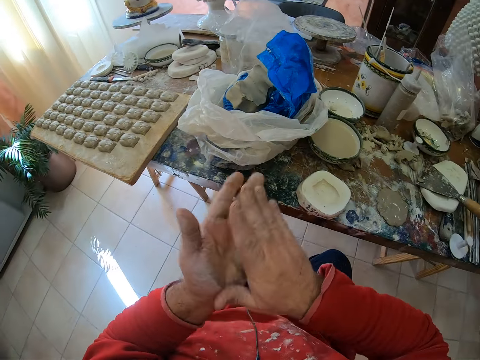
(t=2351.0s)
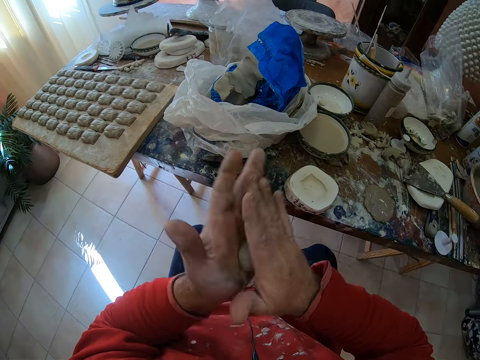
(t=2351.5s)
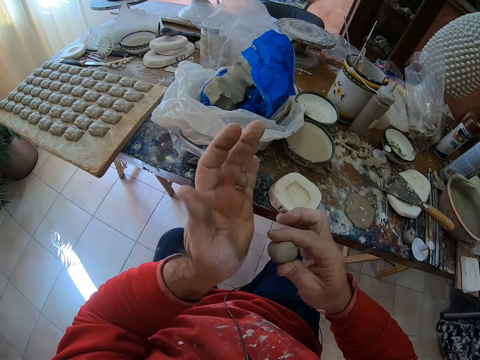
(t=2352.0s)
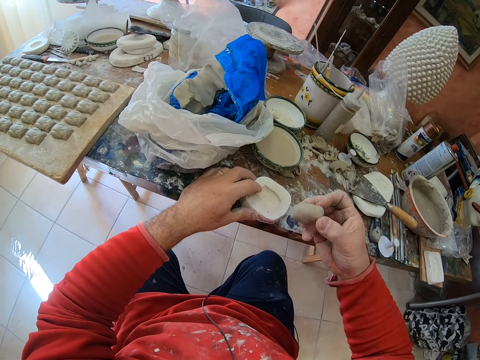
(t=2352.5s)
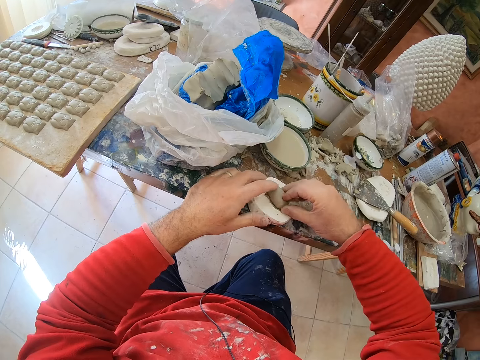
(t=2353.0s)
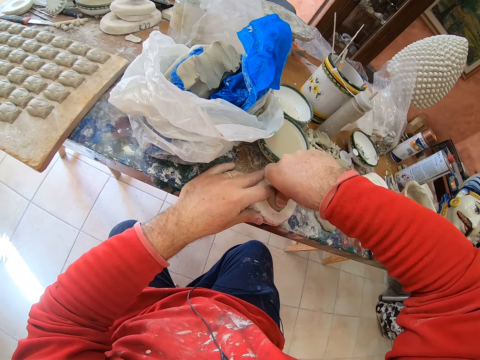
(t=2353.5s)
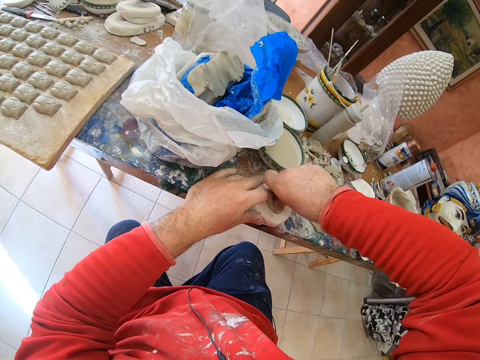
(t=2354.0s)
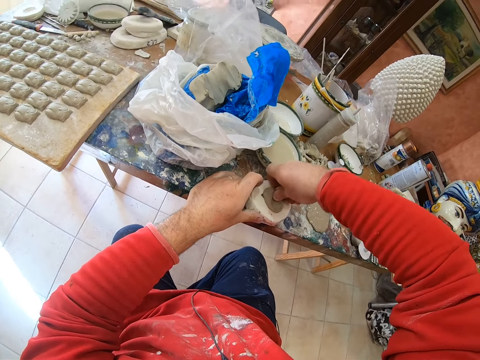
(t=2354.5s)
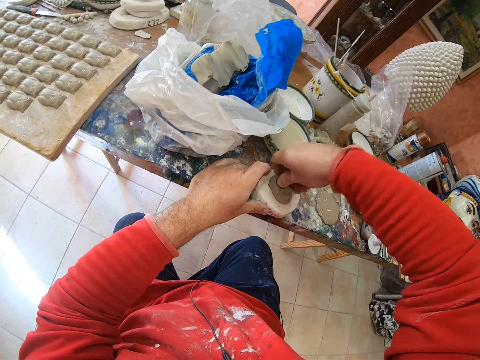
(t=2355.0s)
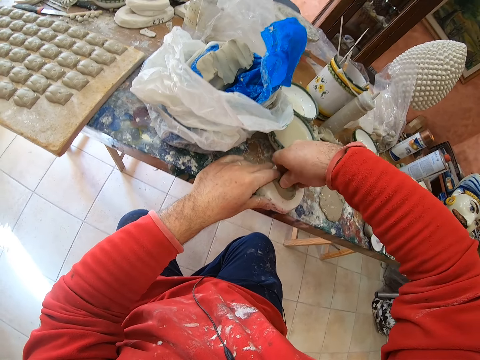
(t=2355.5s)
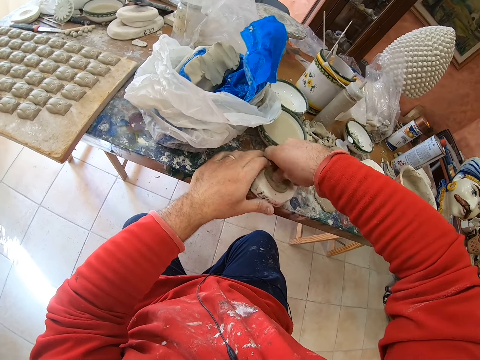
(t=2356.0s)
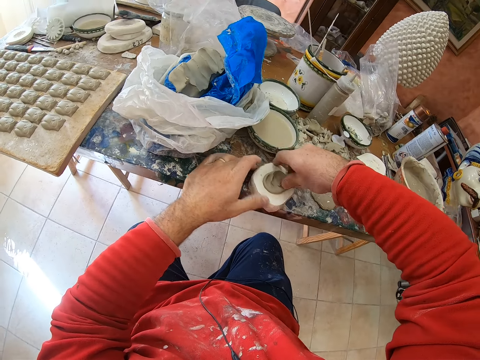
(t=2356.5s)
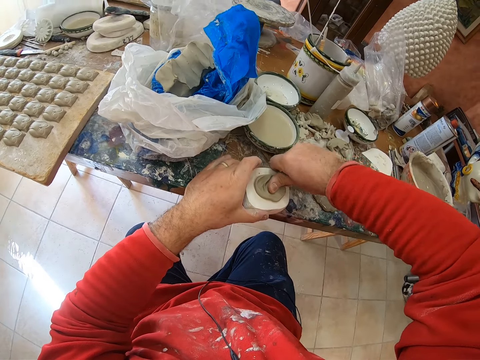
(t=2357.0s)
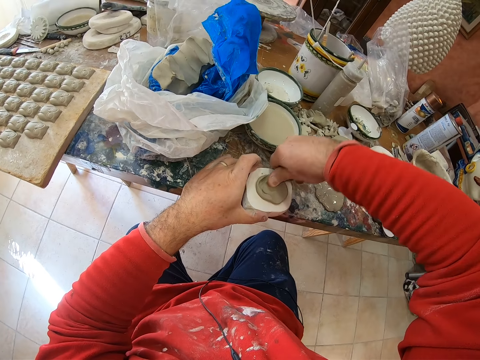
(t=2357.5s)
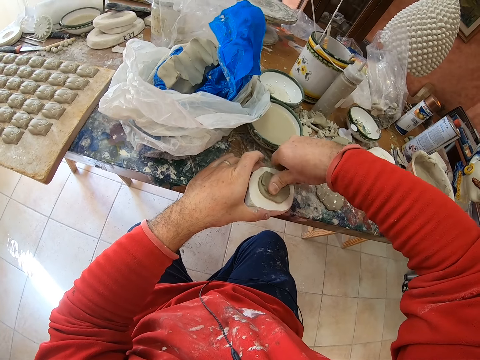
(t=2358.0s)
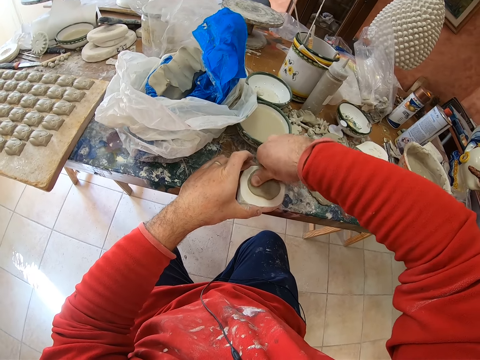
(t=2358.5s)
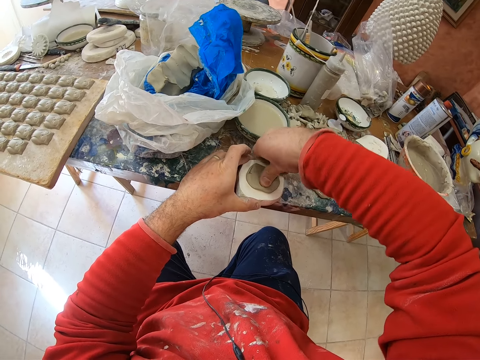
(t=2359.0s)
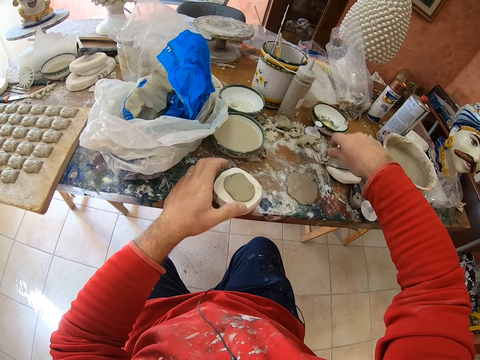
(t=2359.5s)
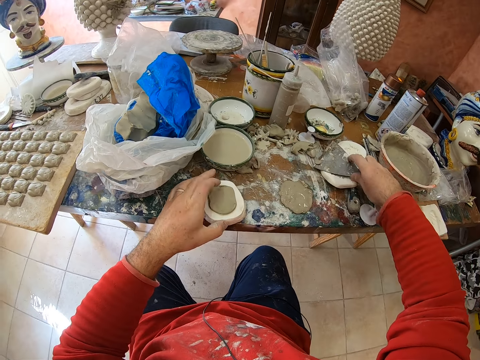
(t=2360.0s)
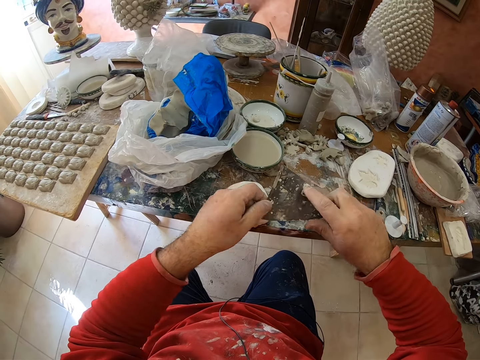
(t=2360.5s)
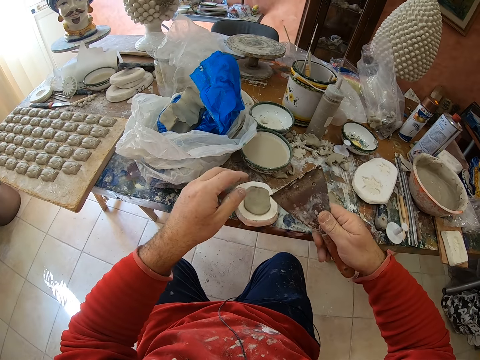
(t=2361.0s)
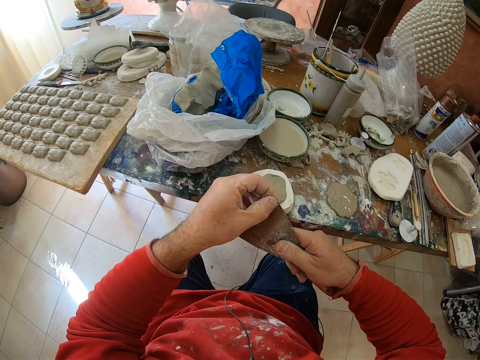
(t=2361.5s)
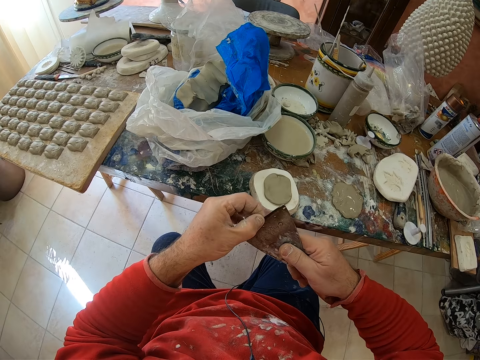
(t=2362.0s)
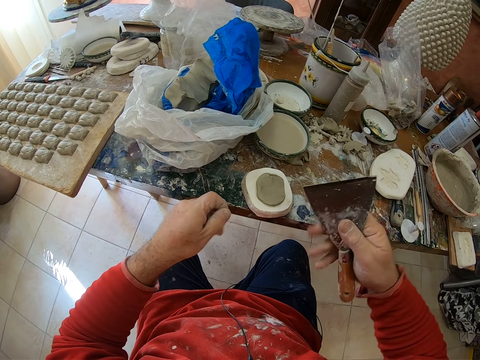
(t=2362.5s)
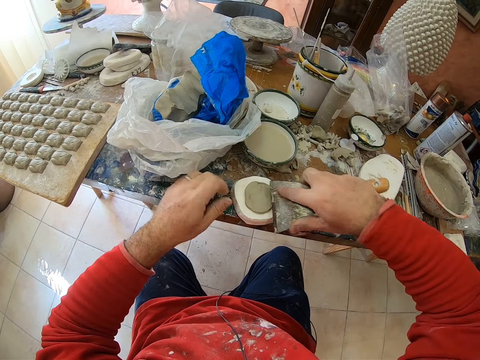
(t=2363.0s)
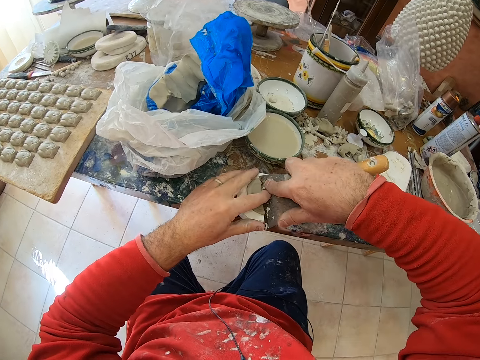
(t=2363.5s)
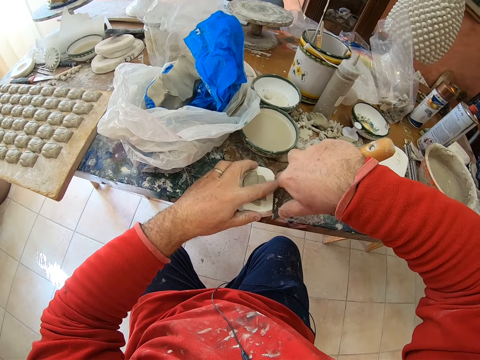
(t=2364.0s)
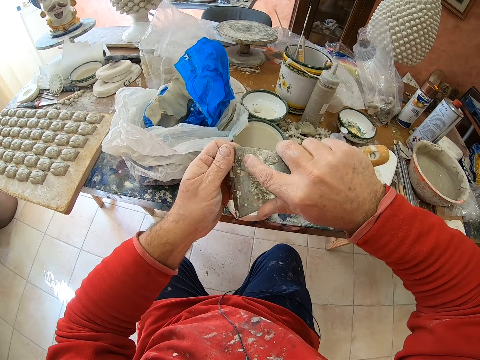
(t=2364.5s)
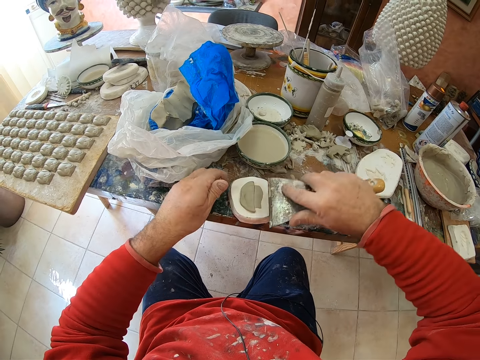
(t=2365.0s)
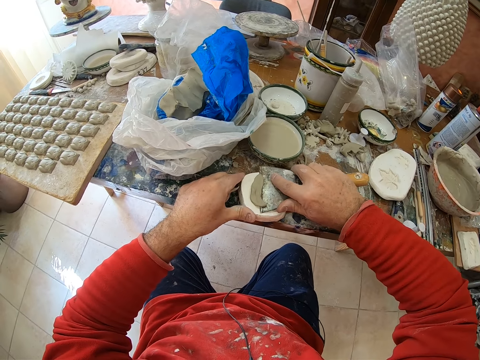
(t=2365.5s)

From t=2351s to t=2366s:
The camera wearer presses the clay mold on the mold shaper. He picks up the scraper. He wipes the scraper. He scrapes off excess clay on the mold shaper with the scraper.

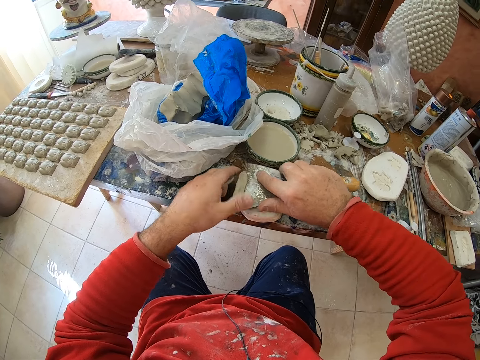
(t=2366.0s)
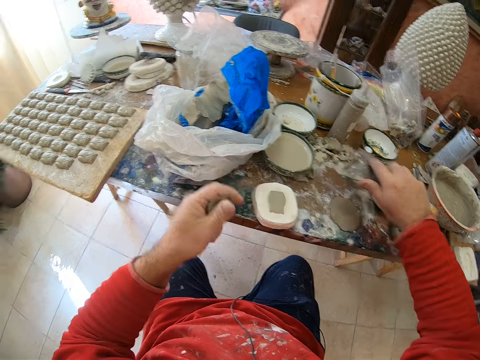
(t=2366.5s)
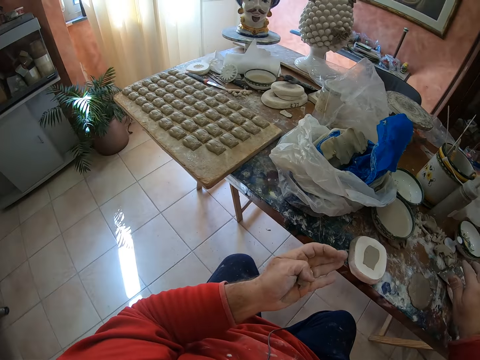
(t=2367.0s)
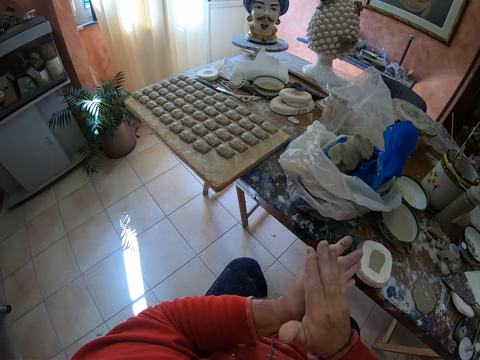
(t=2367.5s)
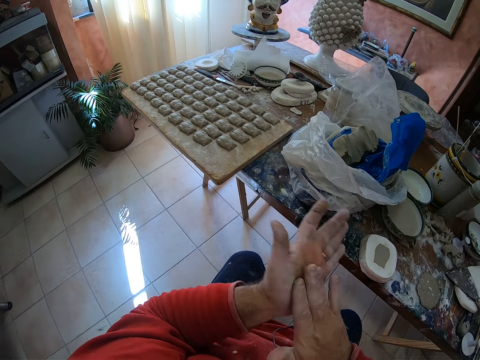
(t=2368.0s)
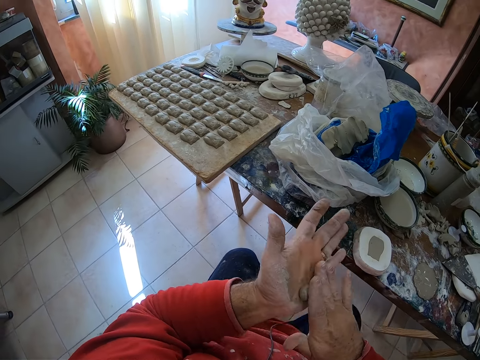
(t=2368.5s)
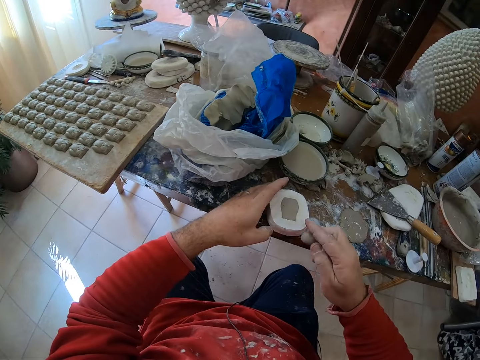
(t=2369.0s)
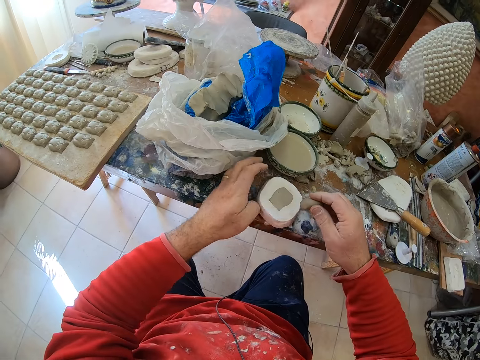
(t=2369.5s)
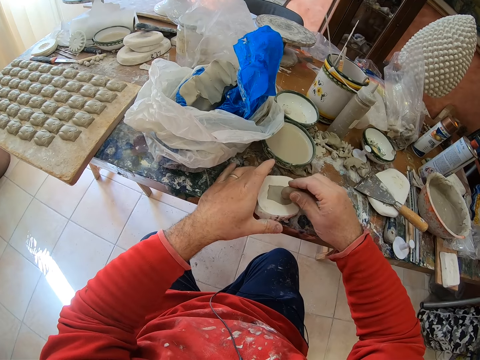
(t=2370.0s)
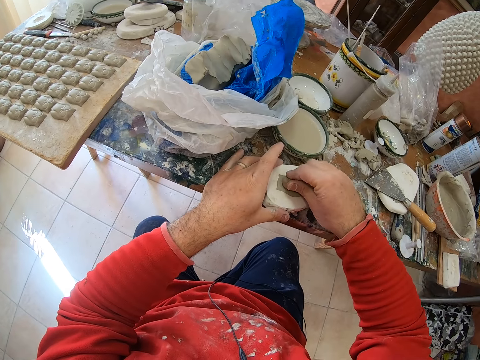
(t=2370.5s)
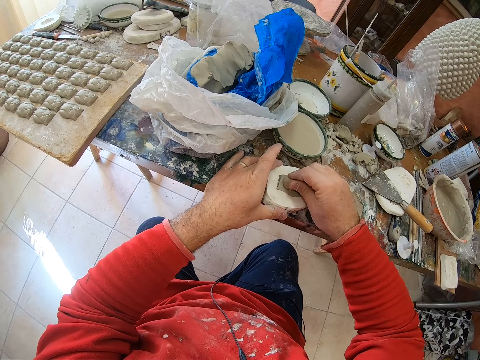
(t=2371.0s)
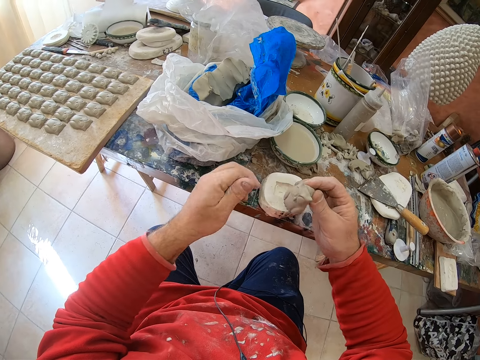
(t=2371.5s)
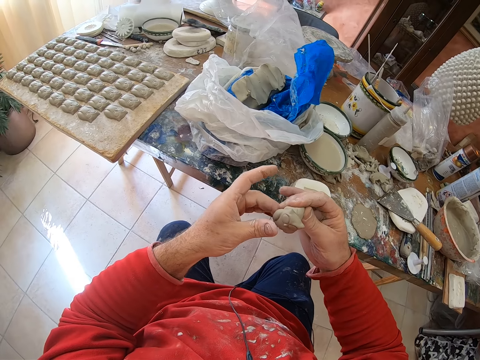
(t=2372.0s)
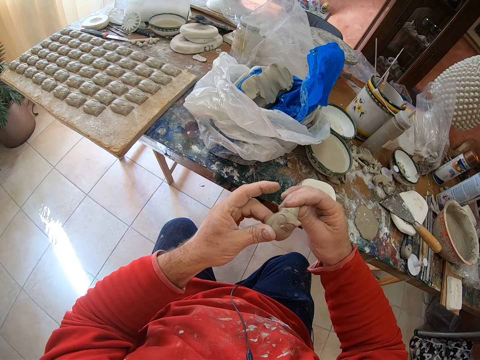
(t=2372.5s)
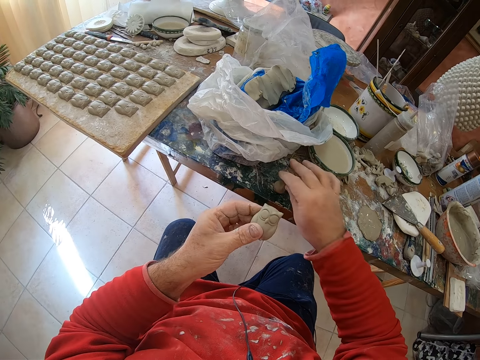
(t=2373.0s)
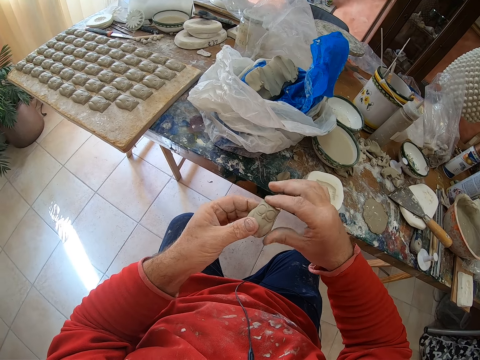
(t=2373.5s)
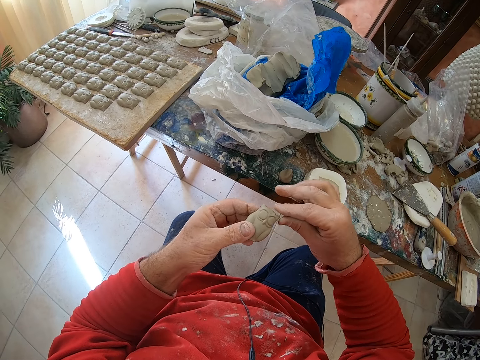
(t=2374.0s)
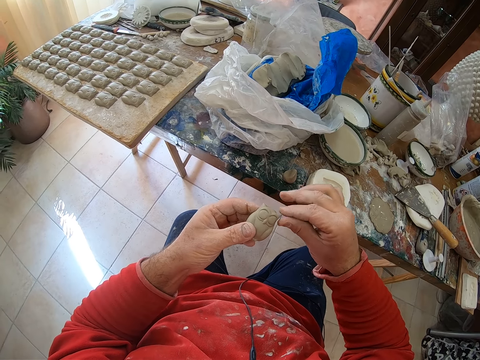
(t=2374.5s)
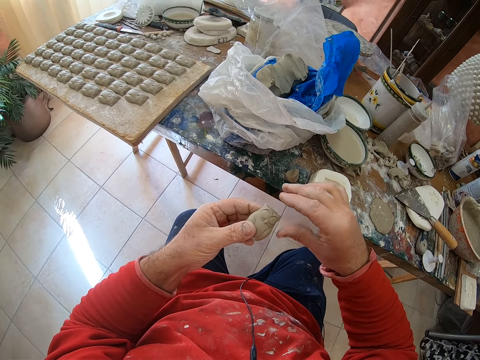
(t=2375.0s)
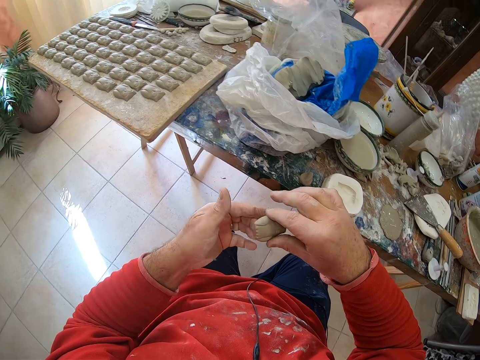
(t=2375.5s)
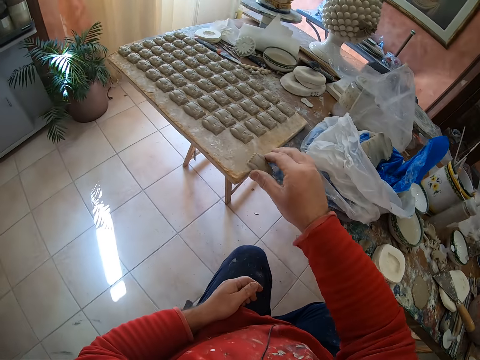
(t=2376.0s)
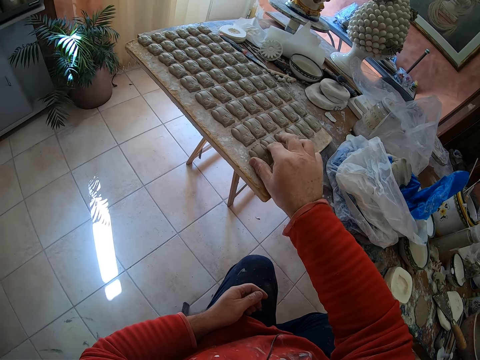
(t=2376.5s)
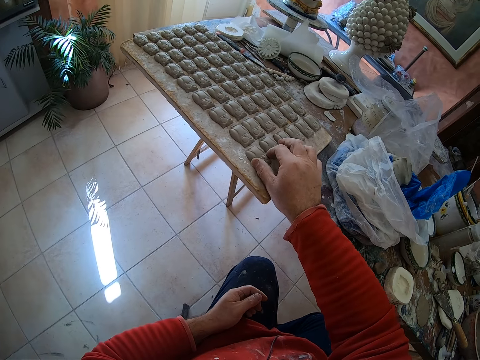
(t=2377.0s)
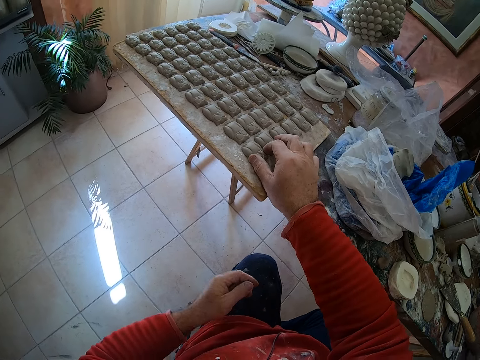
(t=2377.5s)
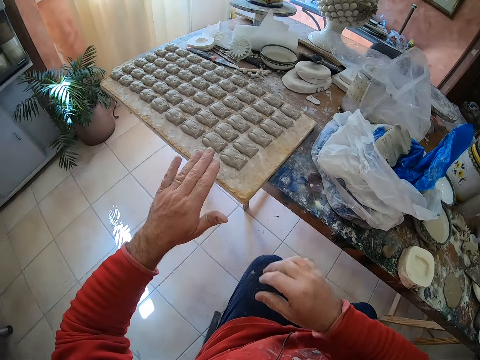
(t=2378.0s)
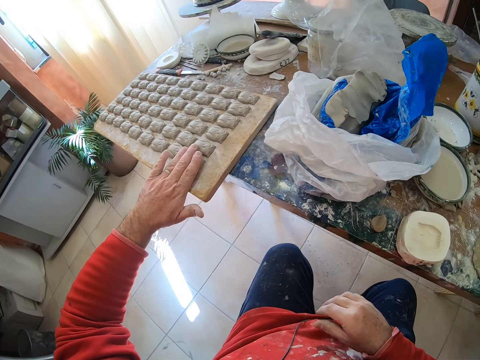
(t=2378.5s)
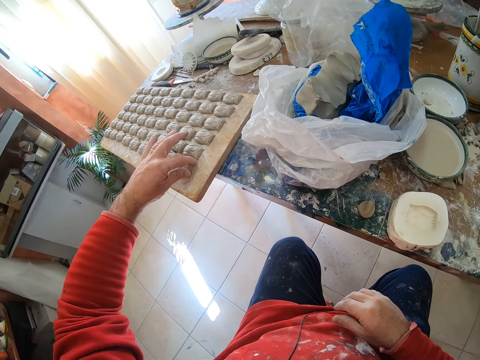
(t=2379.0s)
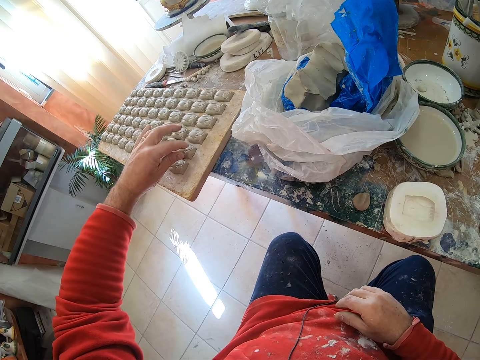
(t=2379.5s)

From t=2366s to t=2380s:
The camera wearer puts down the scraper on the table. He rolls the clay mold in his hands. He presses the clay mold on the mold shaper. He pulls an owl shaped clay mold from the mold shaper. He drops the mud on the table. He smoothens the owl mold's edges with his finger. He puts the owl clay mold on a wooden tray or board. He positions the molding on the board.
